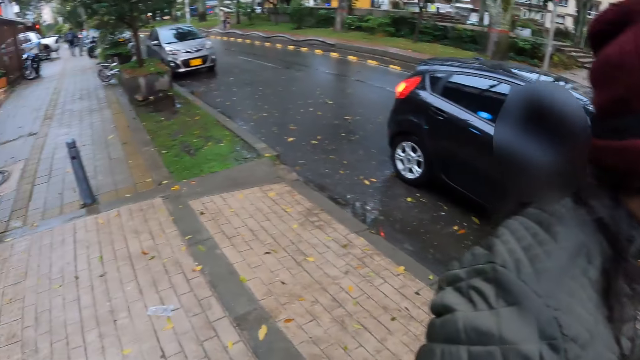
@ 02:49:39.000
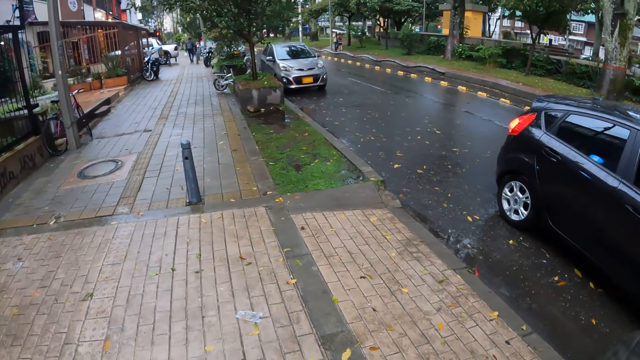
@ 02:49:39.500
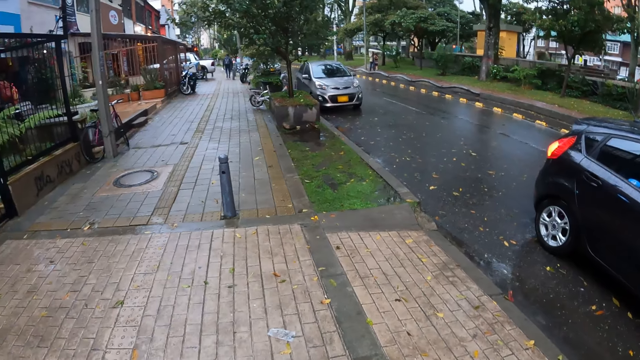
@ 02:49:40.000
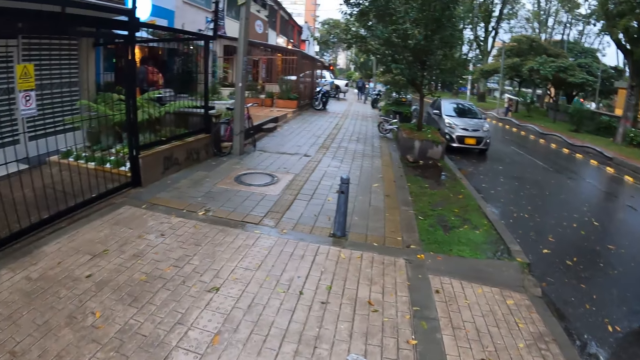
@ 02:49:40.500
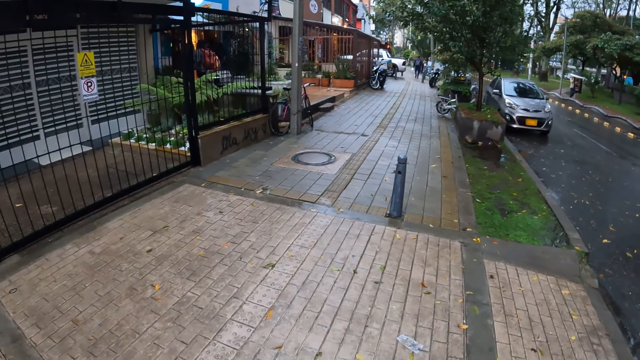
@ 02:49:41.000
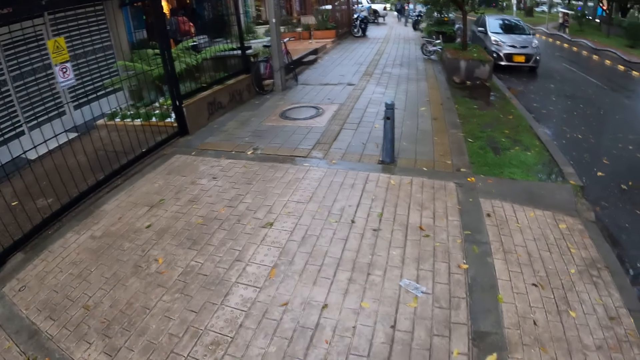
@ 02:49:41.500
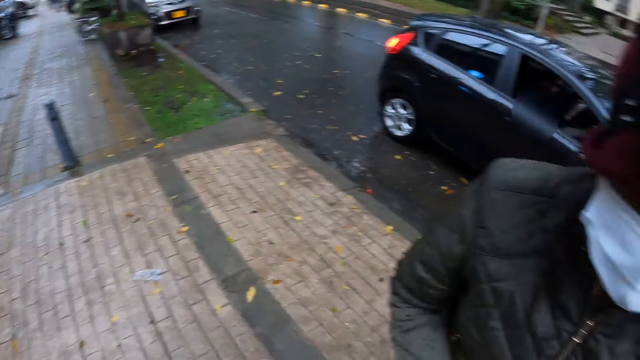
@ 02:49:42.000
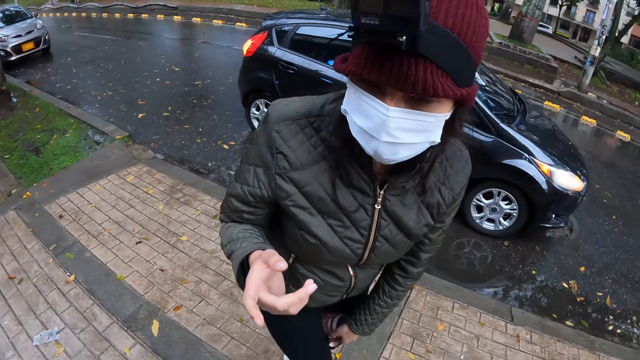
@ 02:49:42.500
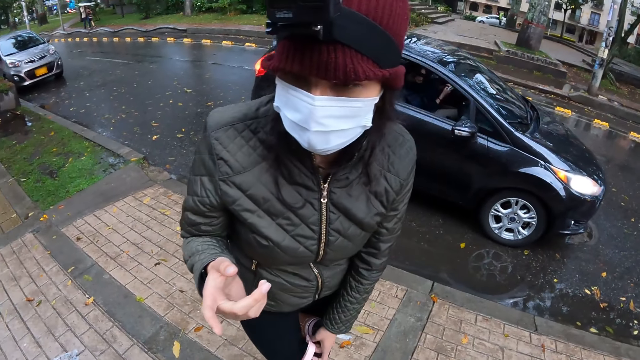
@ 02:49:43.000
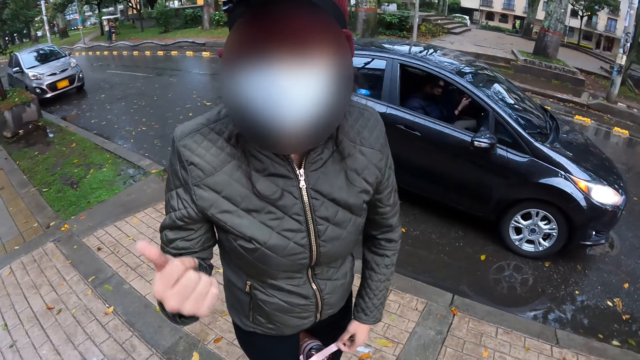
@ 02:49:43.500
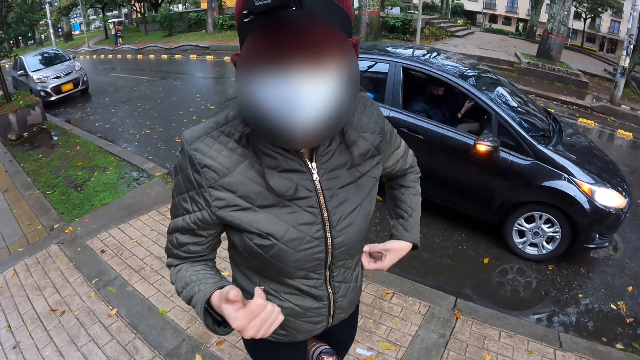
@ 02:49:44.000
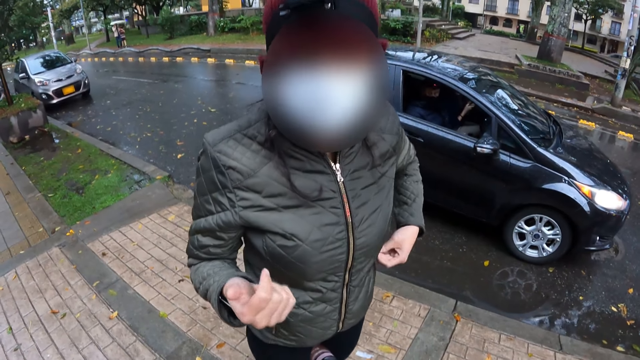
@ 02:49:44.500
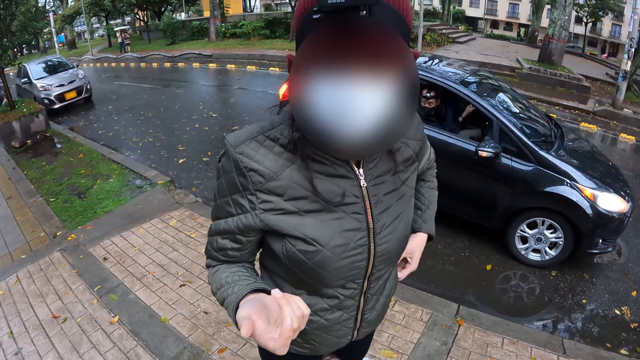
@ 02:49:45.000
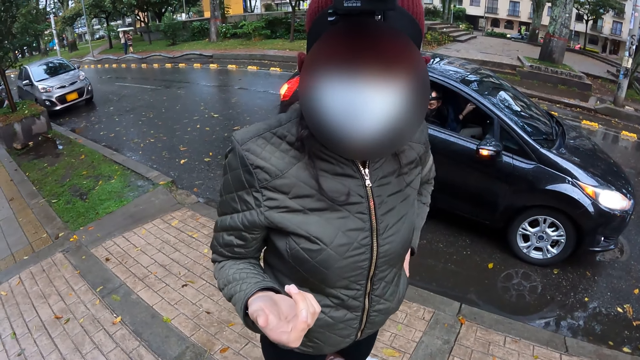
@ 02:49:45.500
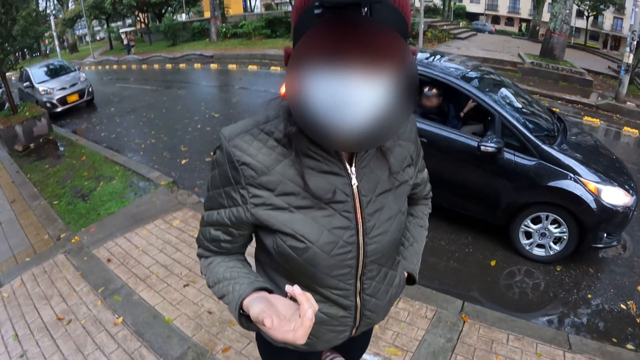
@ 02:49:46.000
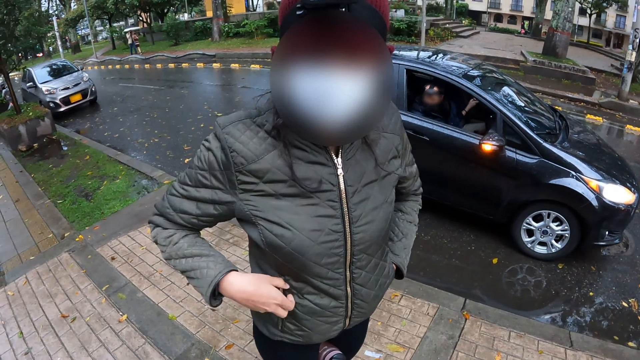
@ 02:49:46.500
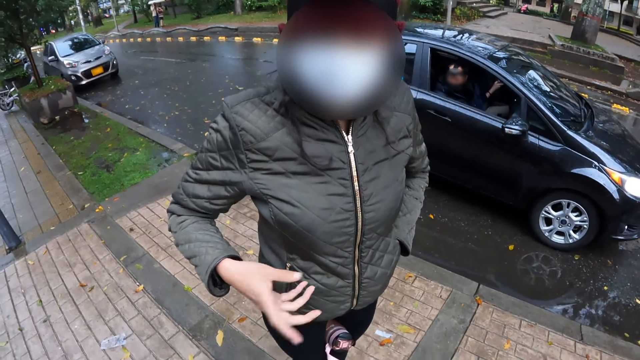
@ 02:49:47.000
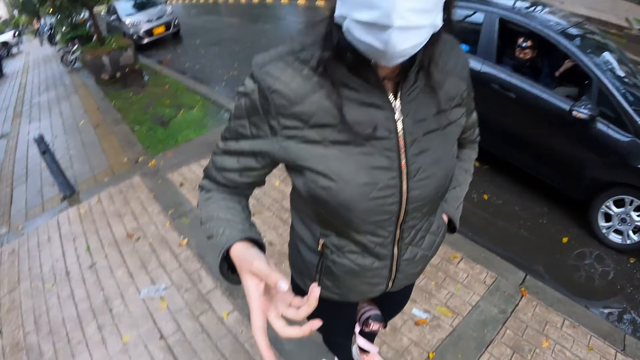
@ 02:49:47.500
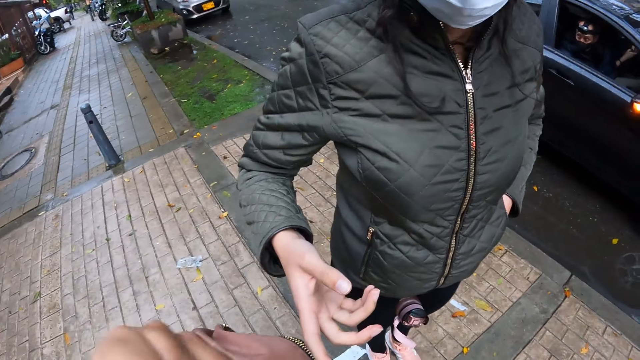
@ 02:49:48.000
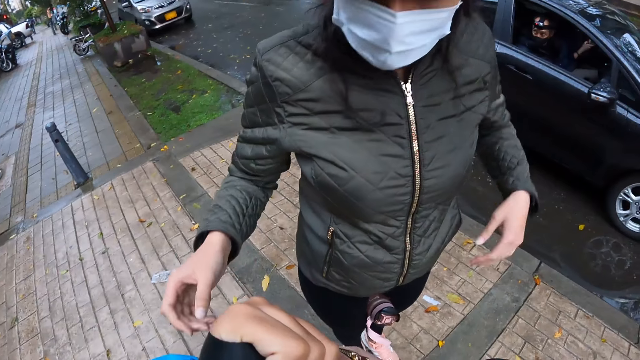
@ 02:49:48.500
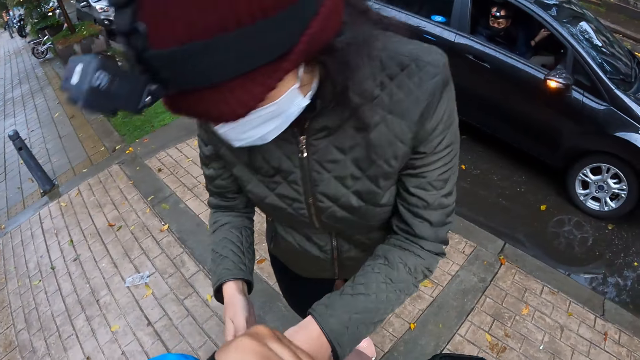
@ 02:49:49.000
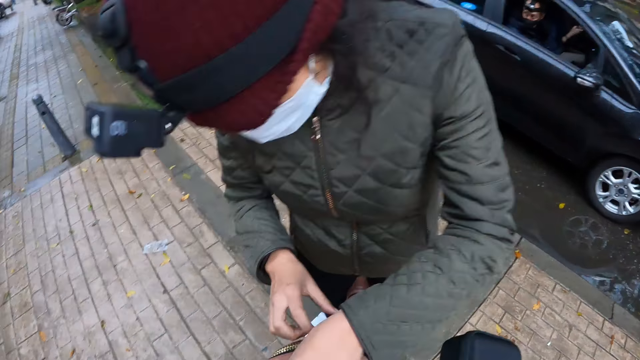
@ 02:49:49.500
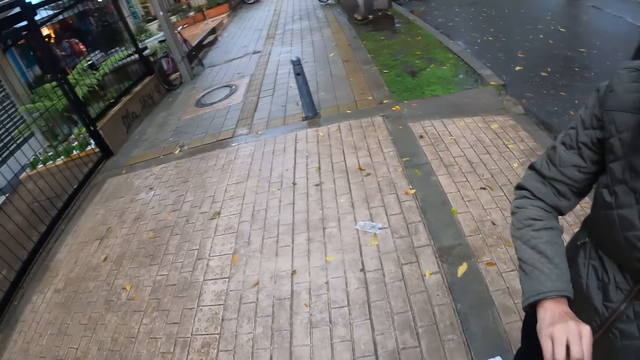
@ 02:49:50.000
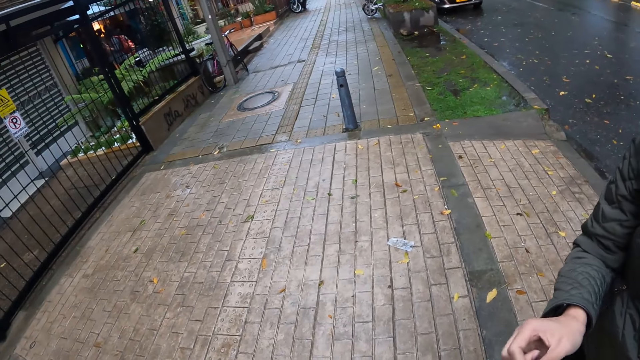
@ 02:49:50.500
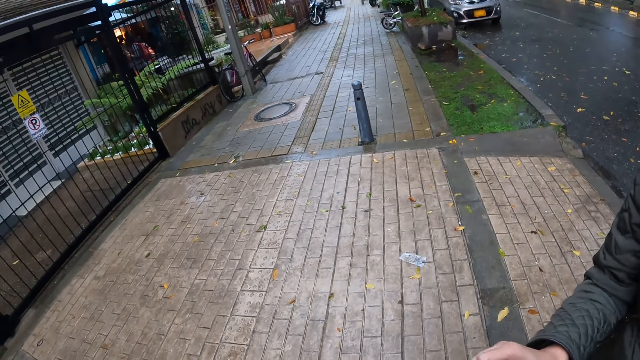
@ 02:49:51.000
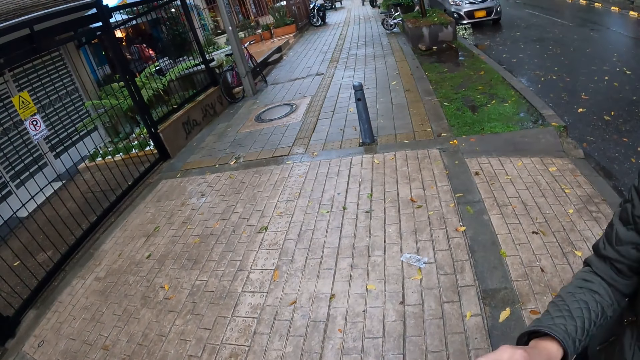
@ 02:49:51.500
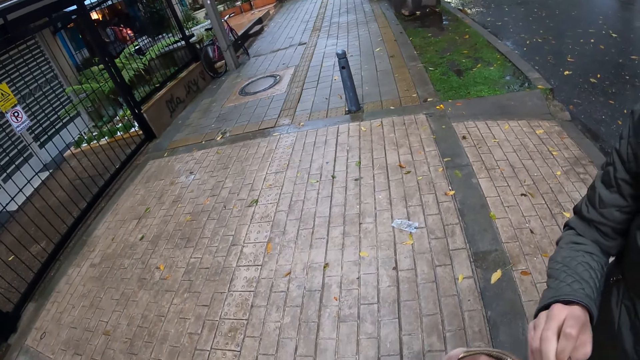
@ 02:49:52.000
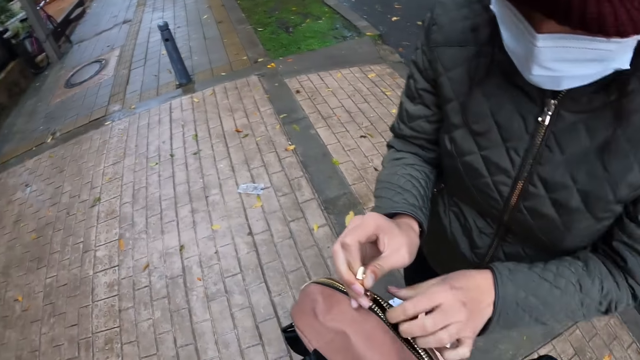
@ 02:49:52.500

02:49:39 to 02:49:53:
The woman touches the handle of the bottle between her legs with her left hand. The woman interacts with the camera wearer. The woman unzips her left jacket pocket with her left hand, puts her left hand inside her left jacket pocket, touches the zip of her right jacket pocket with her right hand and removes her hand from her left jacket pocket. The camera wearer moves the backpack. The woman holds the pink bag on the left hand of the camera wearer with both hands and unzips the pink bag with her right hand.

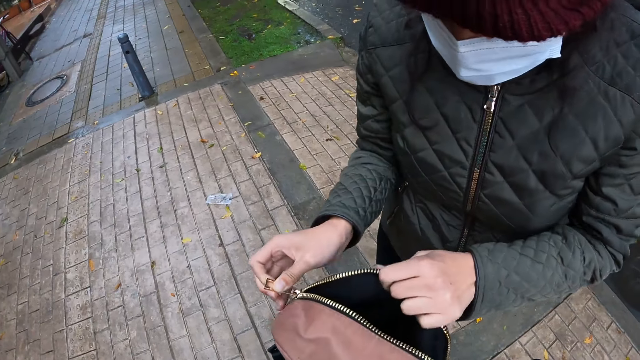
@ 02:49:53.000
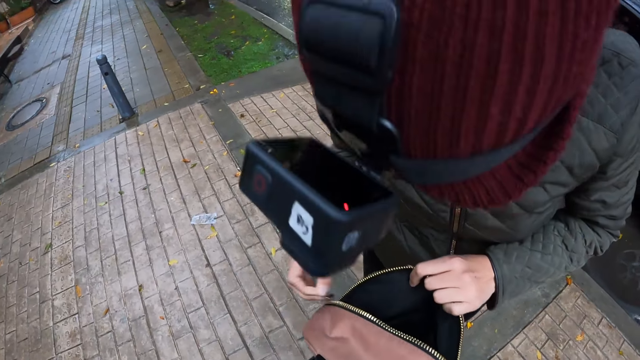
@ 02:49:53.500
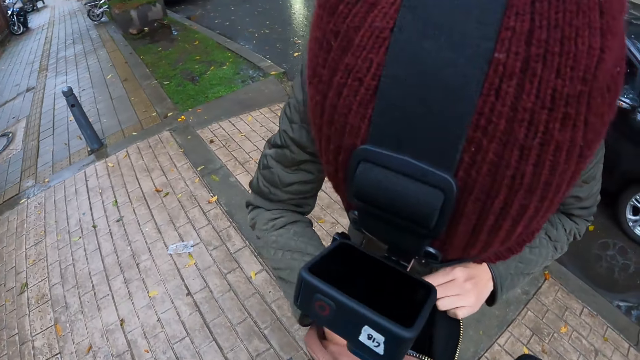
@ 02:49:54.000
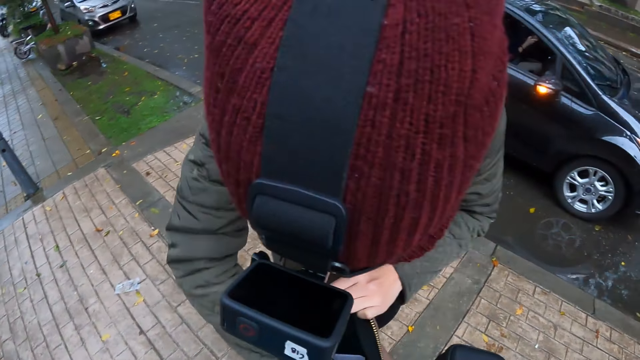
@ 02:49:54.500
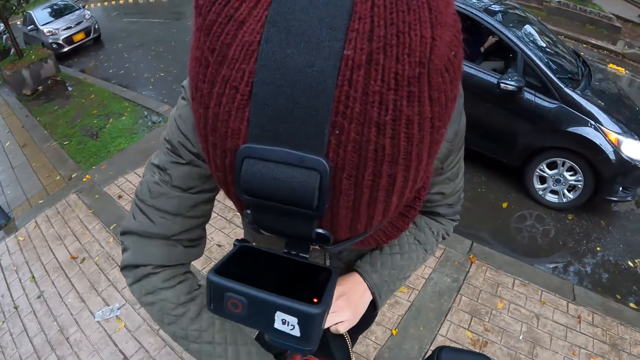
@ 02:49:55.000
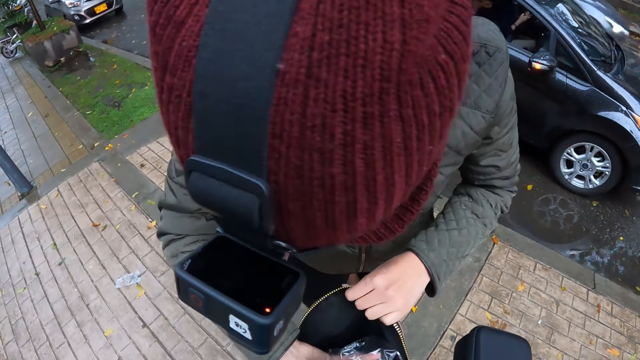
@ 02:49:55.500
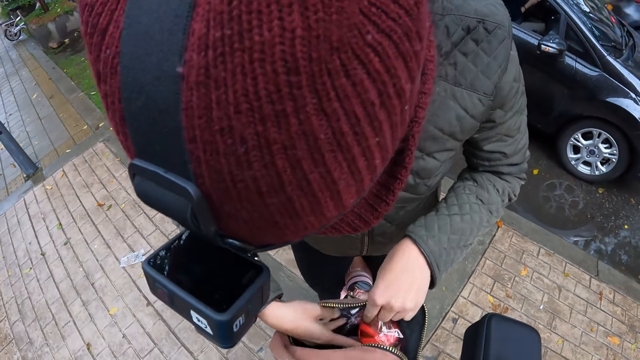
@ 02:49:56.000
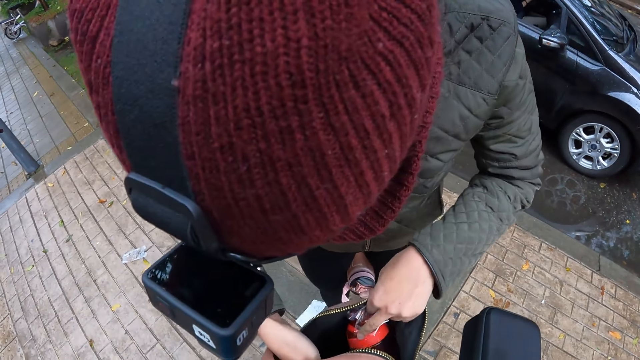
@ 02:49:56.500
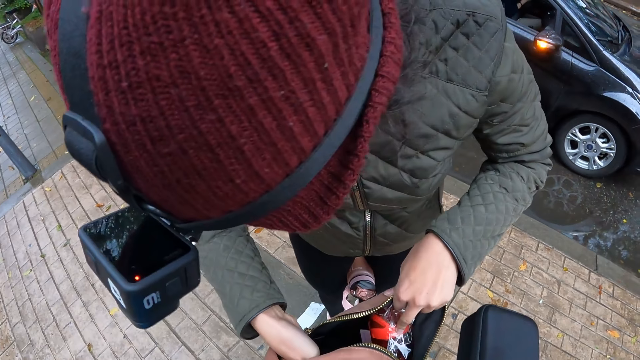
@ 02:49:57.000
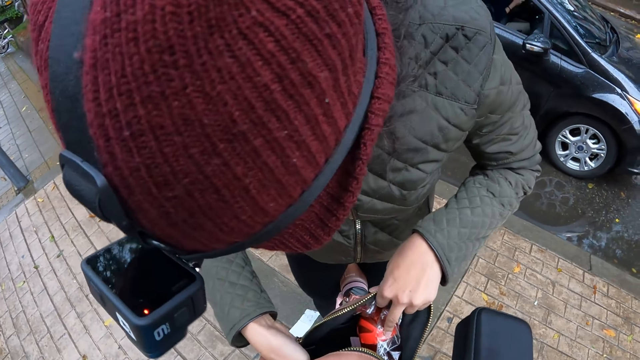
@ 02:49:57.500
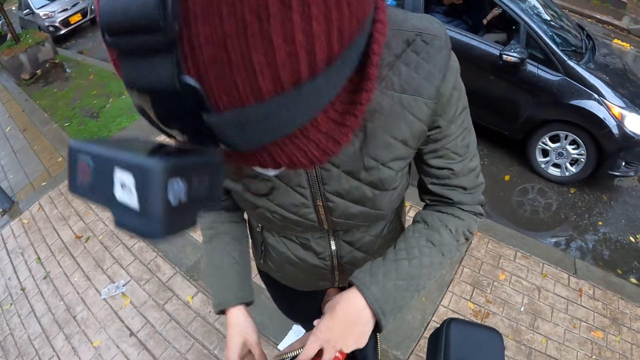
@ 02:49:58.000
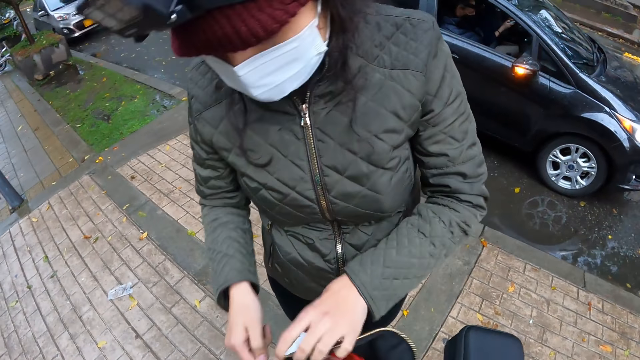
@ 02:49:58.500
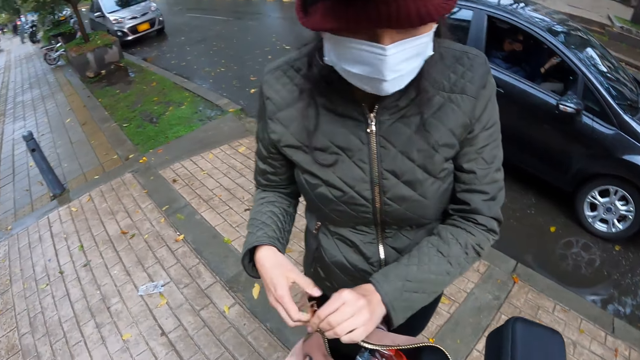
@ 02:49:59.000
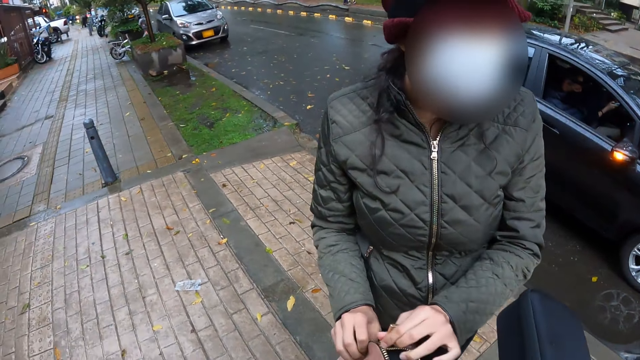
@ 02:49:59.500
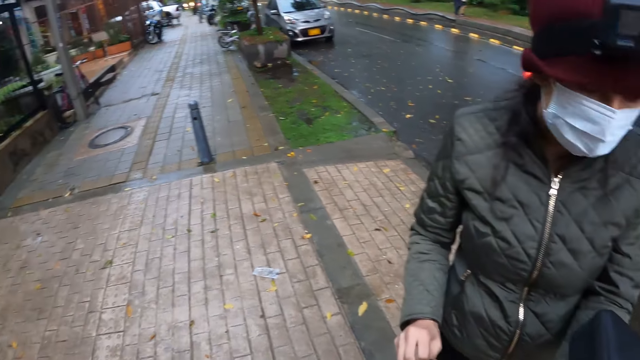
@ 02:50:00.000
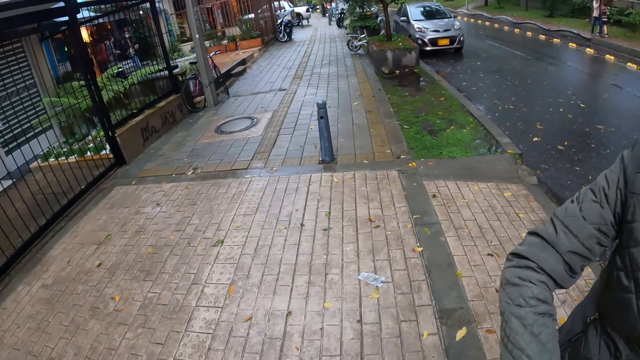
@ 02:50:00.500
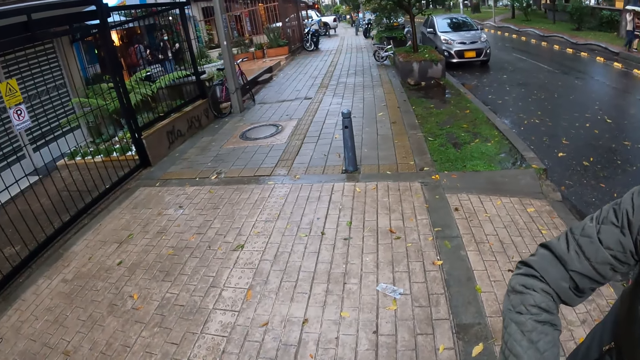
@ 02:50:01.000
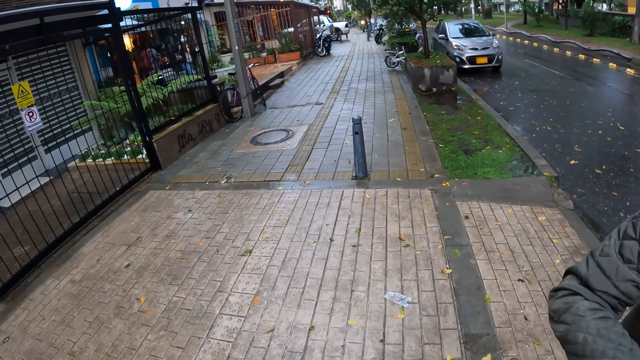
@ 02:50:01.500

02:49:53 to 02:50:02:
The woman puts her right hand inside the pink bag in her left hand. The woman checks inside the backpack. The woman adjusts the pink bag with both hands and zips the pink bag with her left hand. The camera wearer looks around the pavement.
